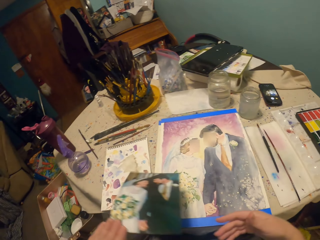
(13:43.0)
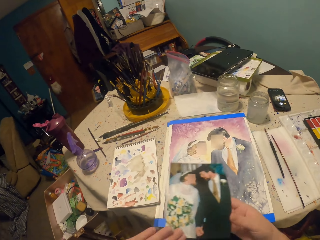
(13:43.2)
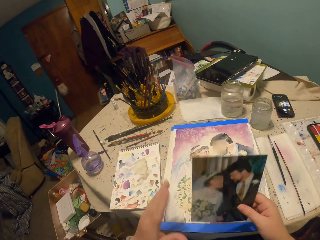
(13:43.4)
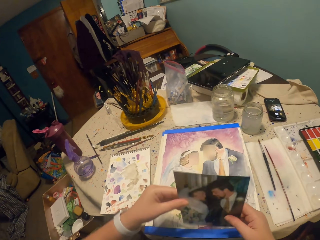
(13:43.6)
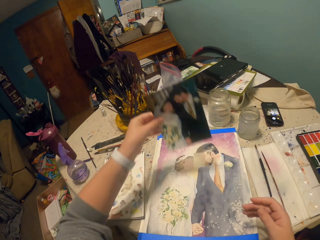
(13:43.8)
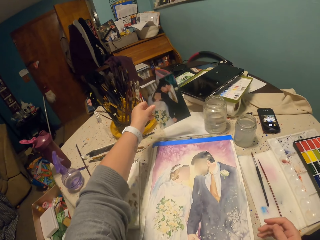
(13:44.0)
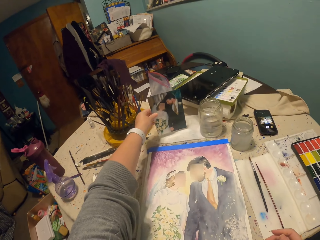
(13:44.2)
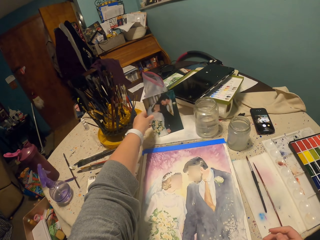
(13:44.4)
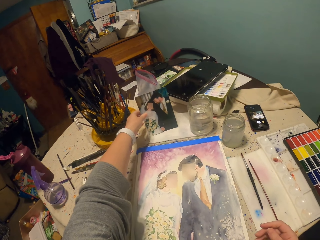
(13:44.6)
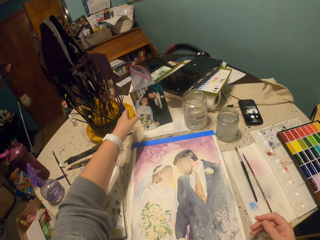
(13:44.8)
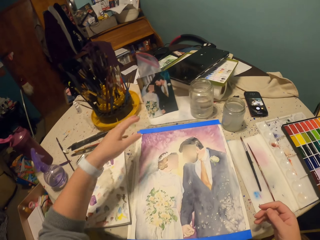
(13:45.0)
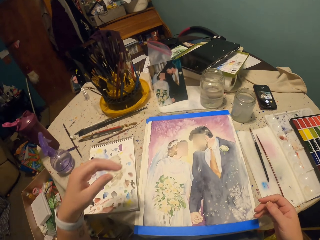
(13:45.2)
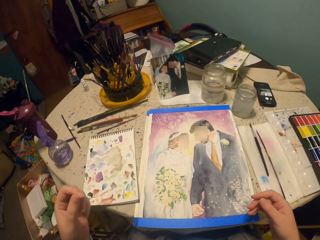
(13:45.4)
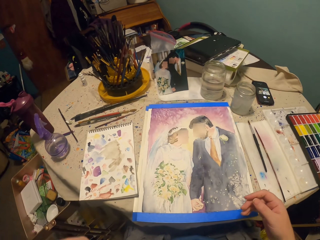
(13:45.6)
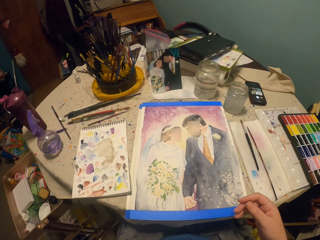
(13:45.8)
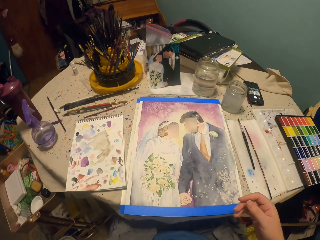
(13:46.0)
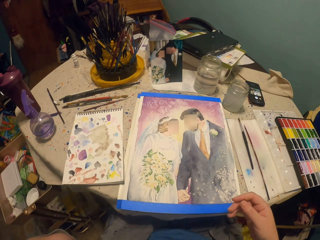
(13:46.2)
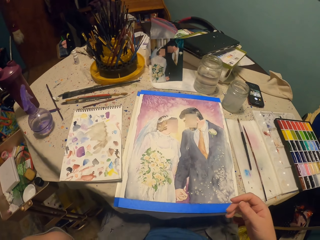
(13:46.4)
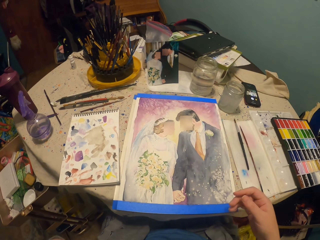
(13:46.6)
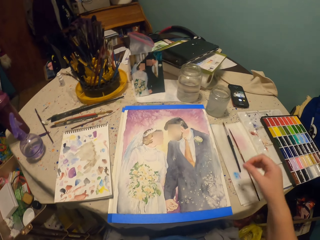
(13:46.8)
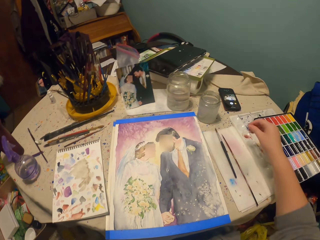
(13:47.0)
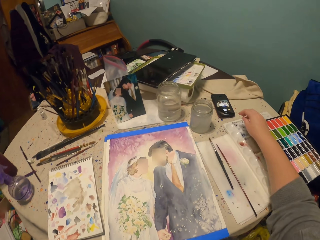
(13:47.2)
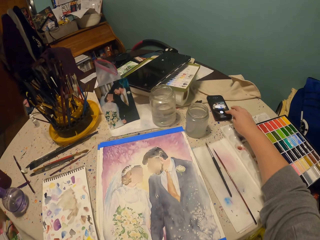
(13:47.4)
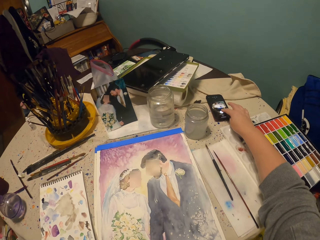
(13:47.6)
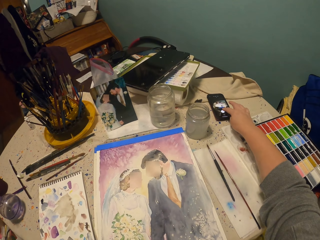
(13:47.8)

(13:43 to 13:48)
The camera wearer takes the picture. They move the picture. They put the picture ahead of them. They move their hands.
